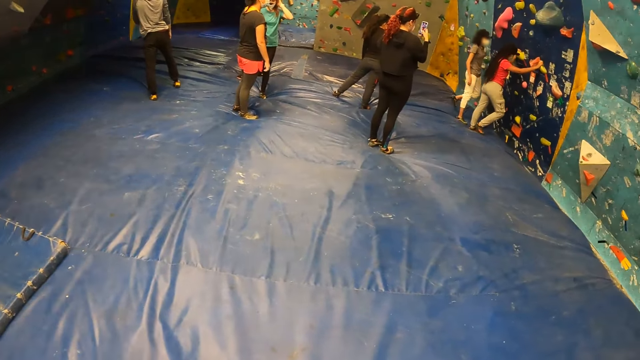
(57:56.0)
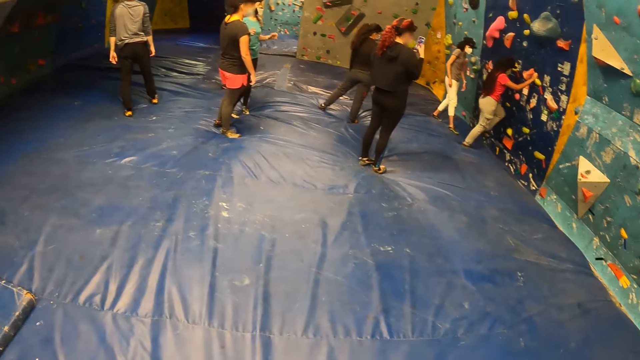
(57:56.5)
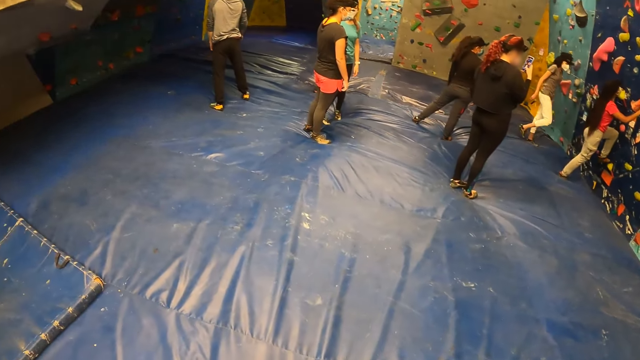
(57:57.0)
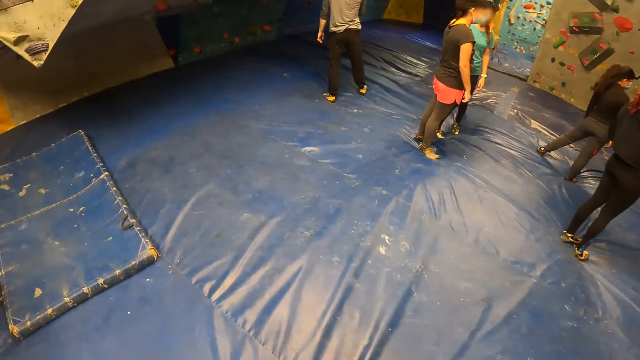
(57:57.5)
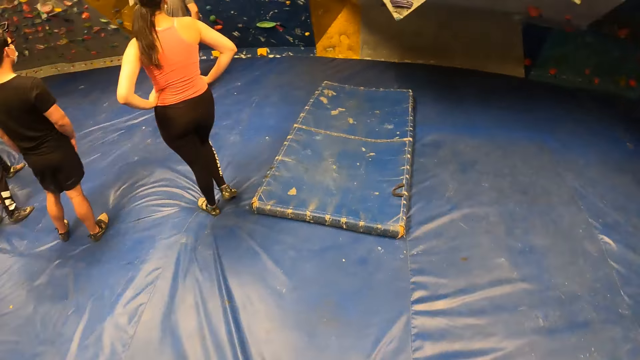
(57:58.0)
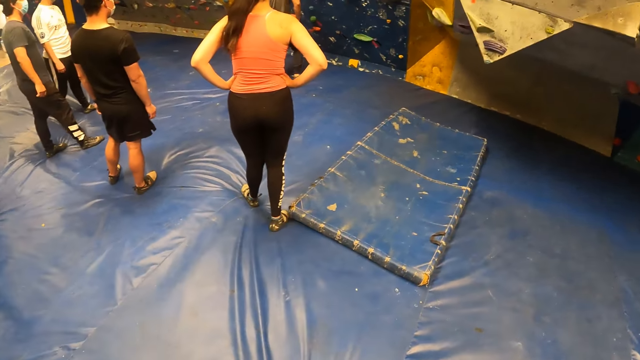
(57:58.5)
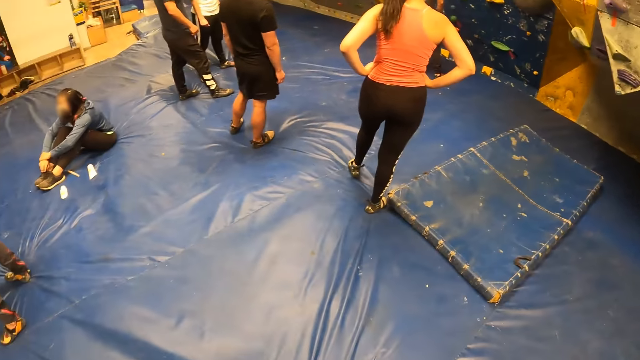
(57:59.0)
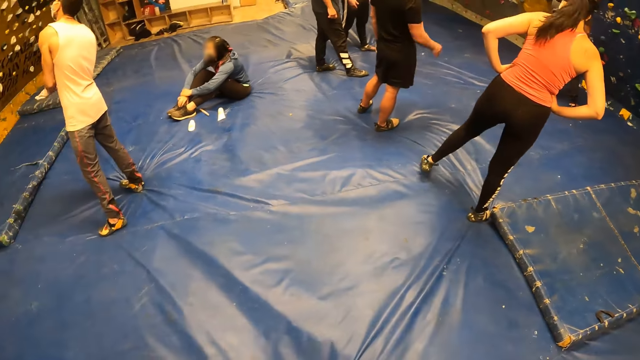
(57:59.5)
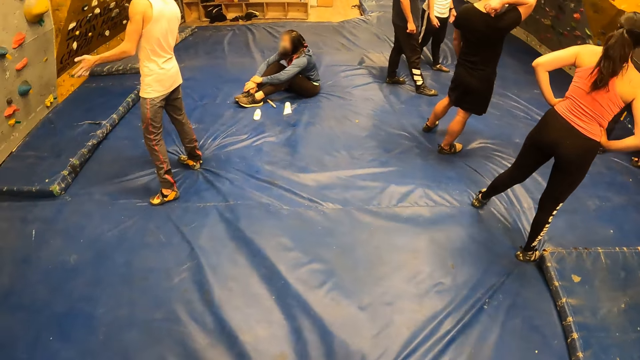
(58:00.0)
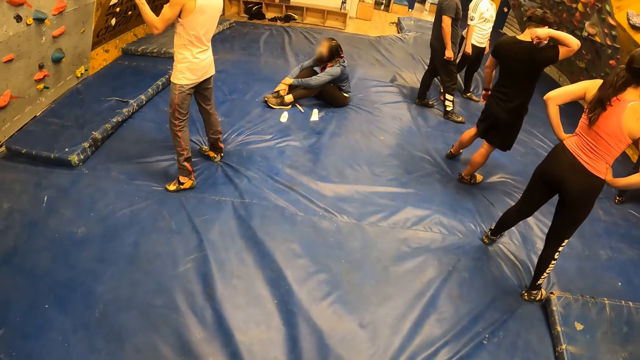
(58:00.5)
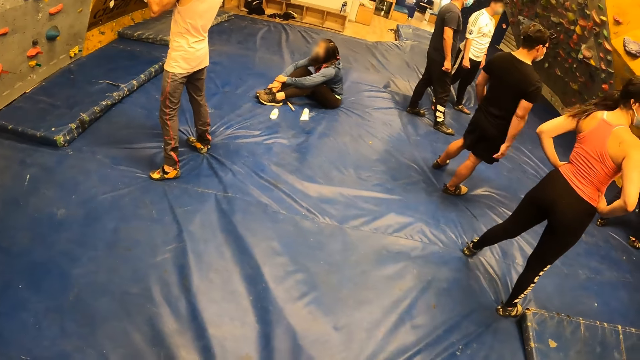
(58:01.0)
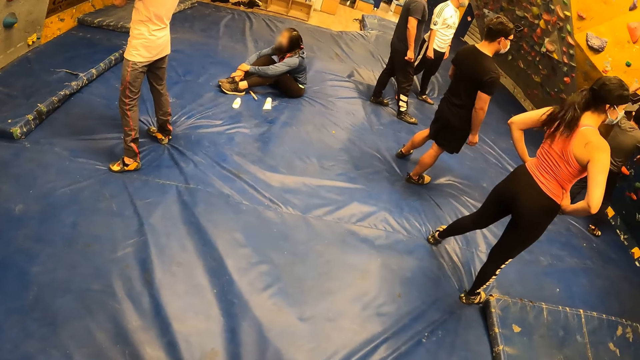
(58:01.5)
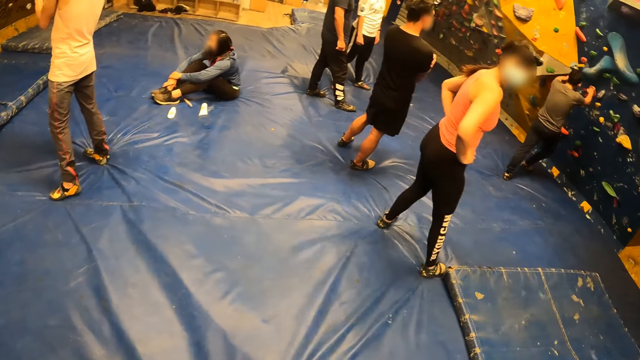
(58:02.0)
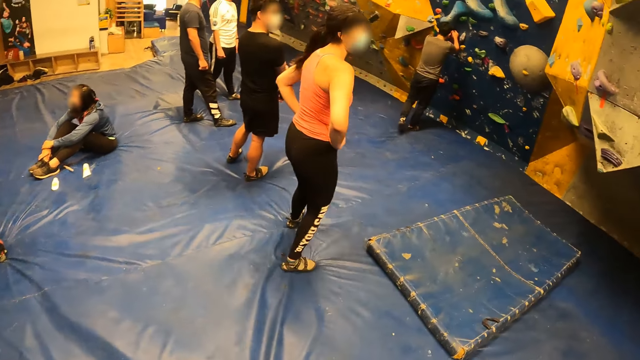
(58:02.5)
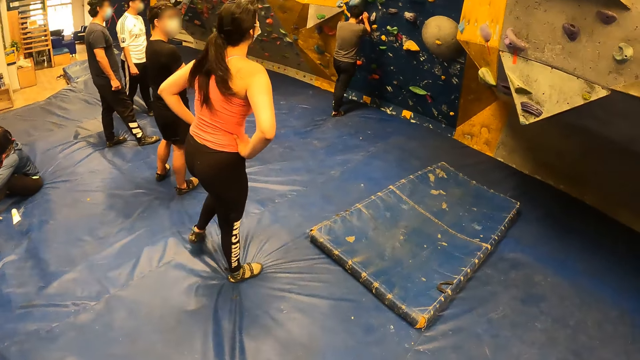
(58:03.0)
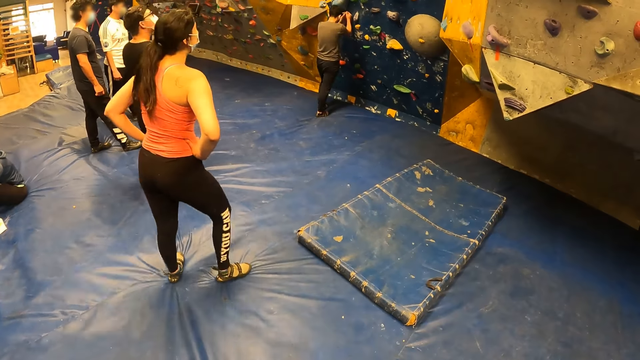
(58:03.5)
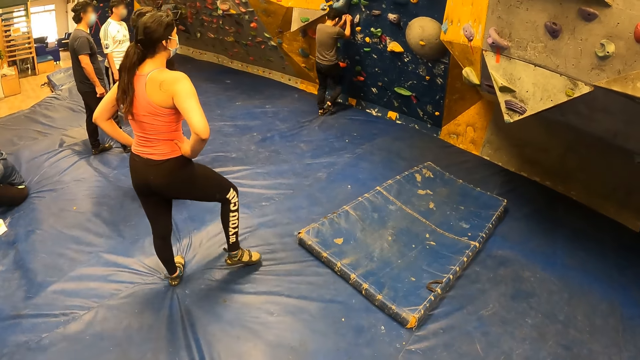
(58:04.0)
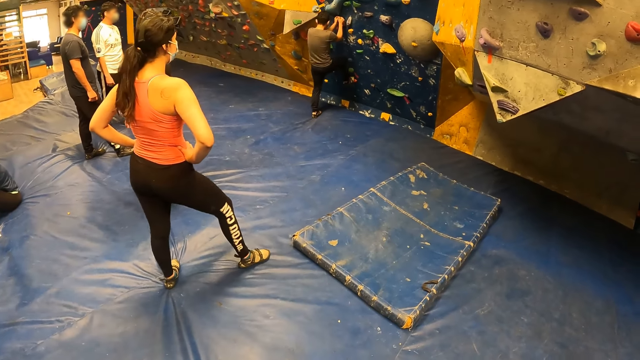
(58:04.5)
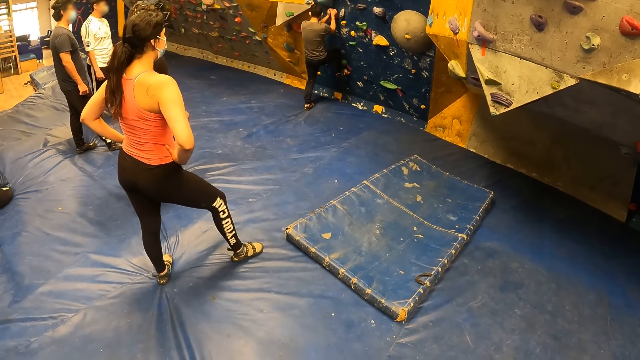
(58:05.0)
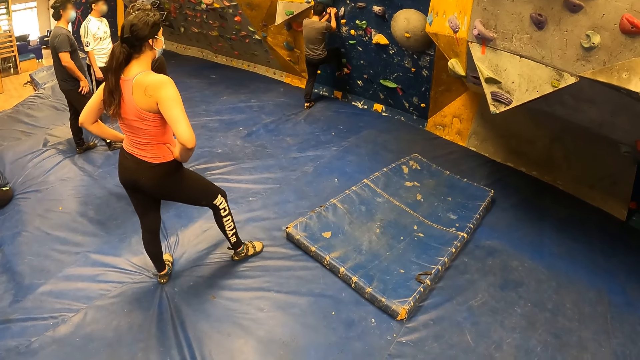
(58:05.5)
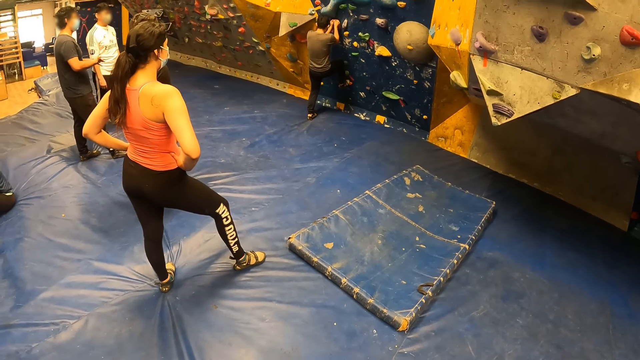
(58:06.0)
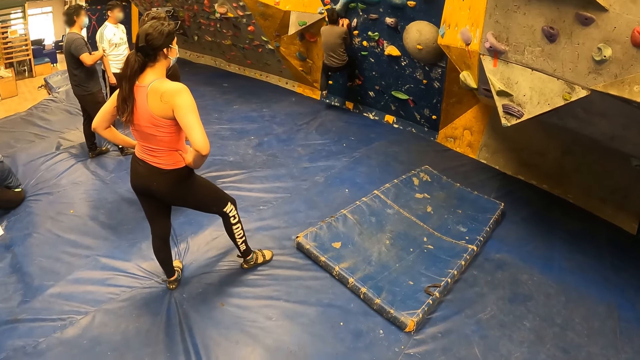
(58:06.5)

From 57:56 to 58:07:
The camera wearer interacts with a lady in the indoor climbing gym.

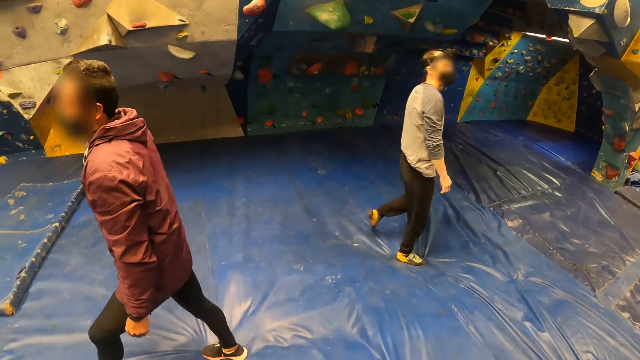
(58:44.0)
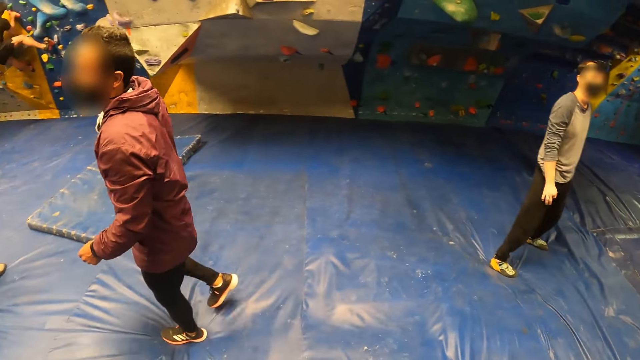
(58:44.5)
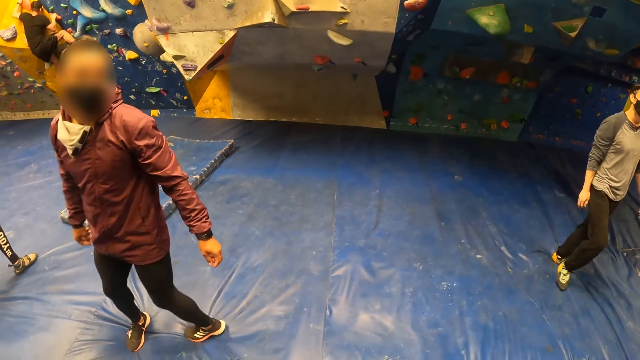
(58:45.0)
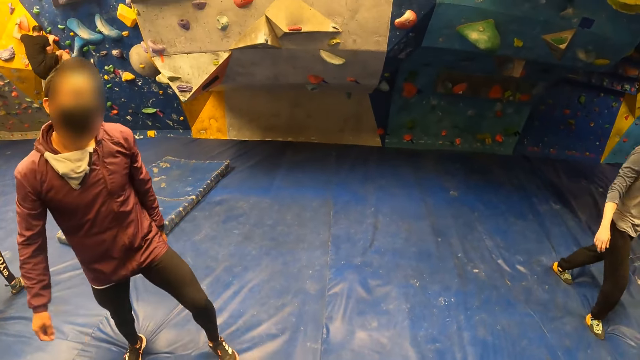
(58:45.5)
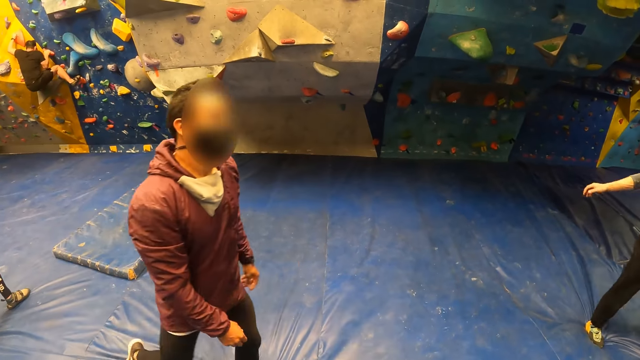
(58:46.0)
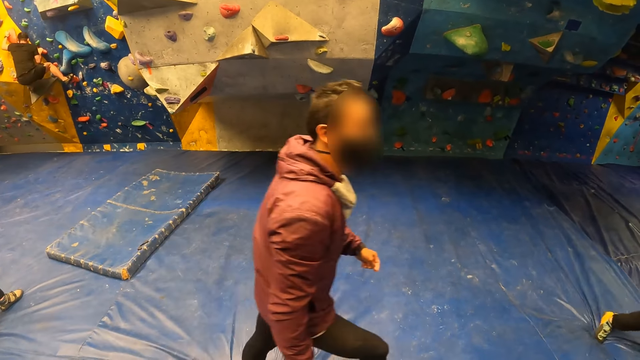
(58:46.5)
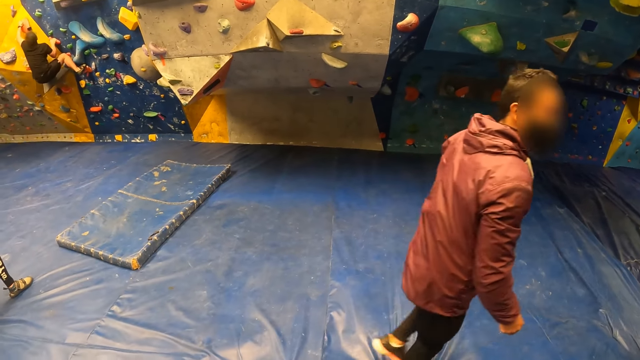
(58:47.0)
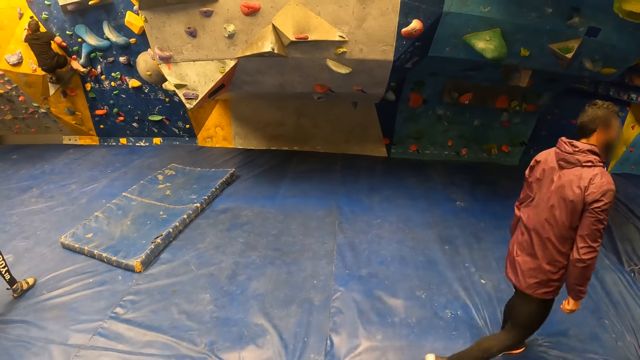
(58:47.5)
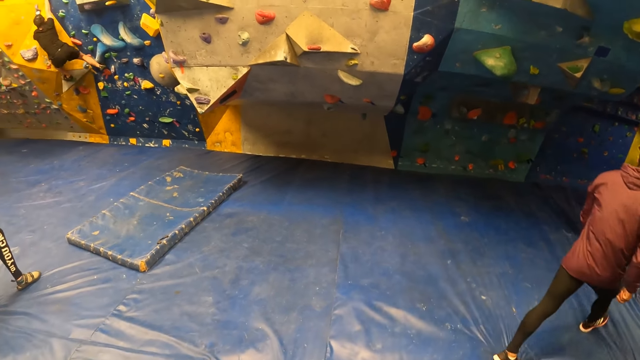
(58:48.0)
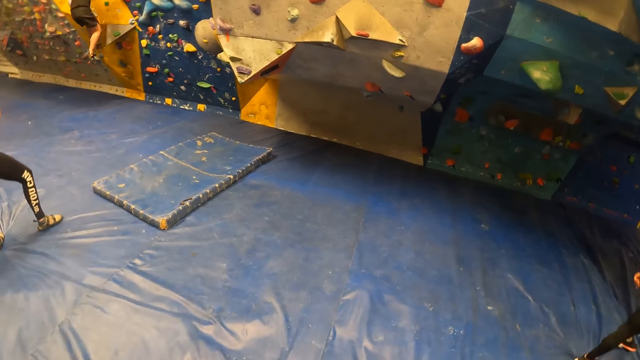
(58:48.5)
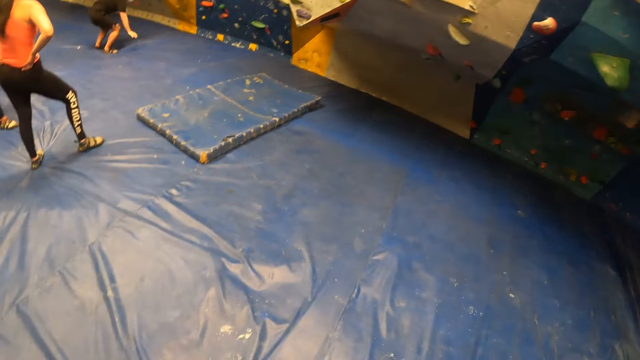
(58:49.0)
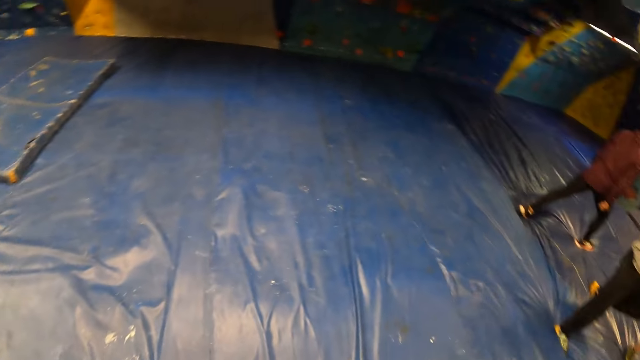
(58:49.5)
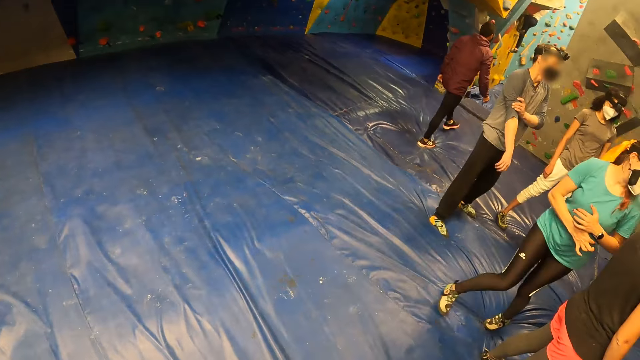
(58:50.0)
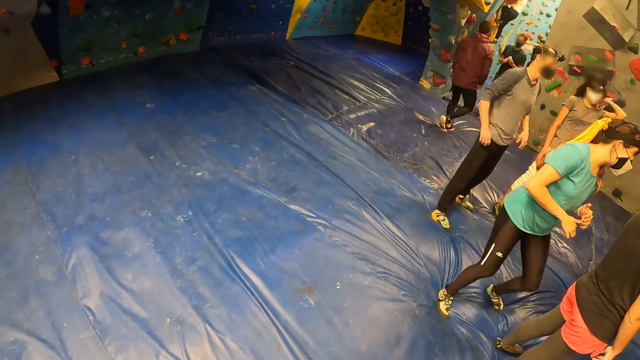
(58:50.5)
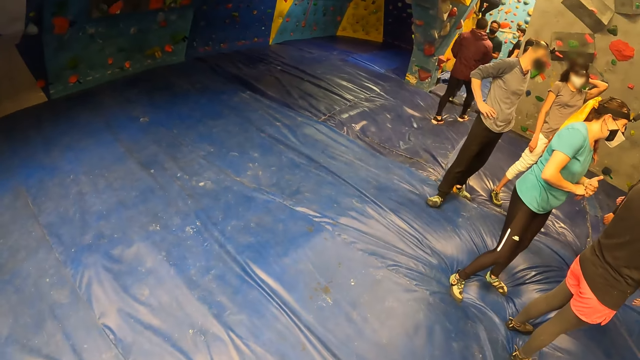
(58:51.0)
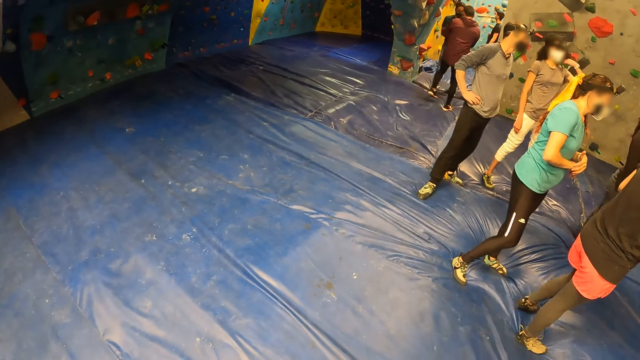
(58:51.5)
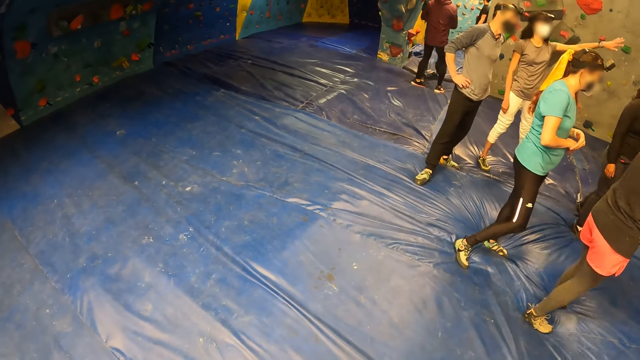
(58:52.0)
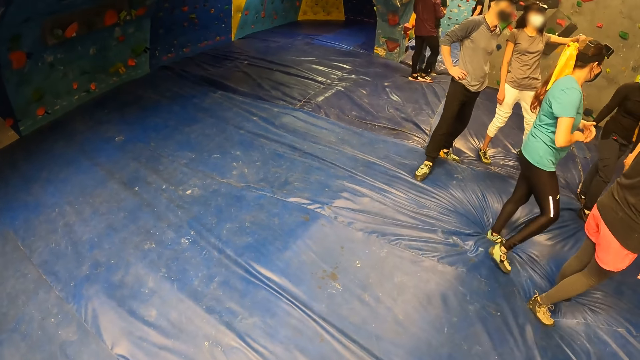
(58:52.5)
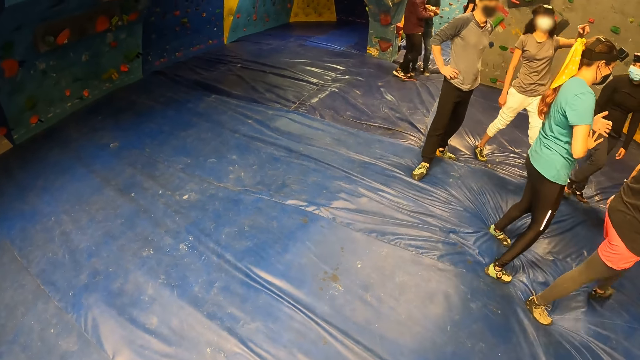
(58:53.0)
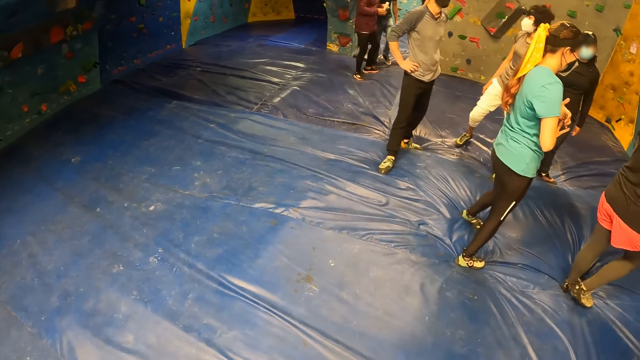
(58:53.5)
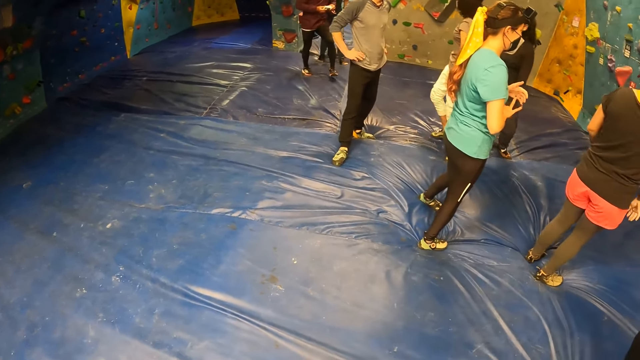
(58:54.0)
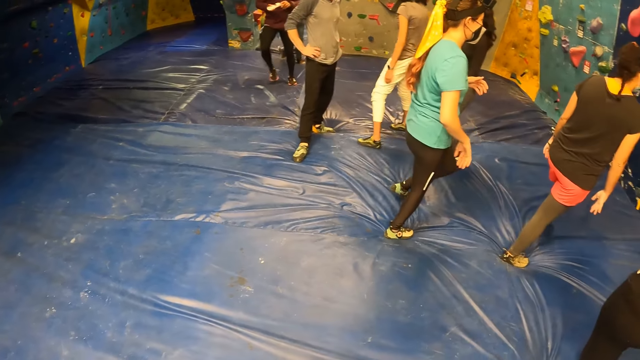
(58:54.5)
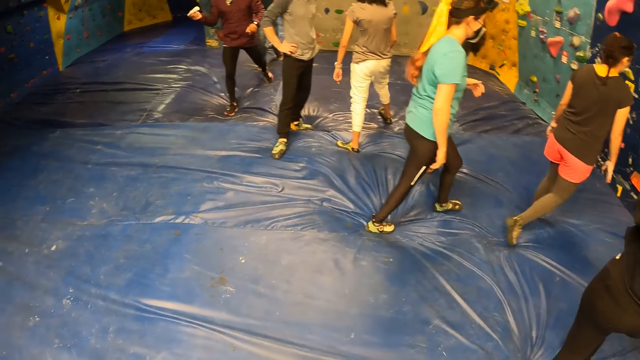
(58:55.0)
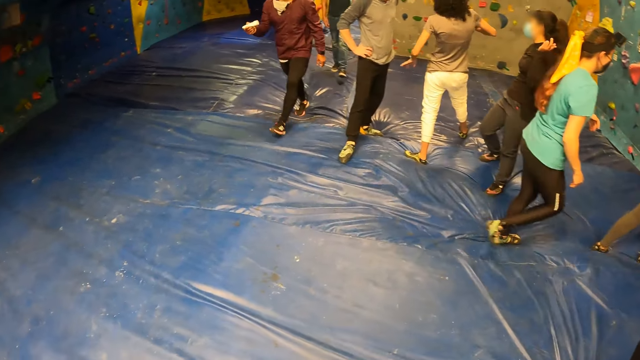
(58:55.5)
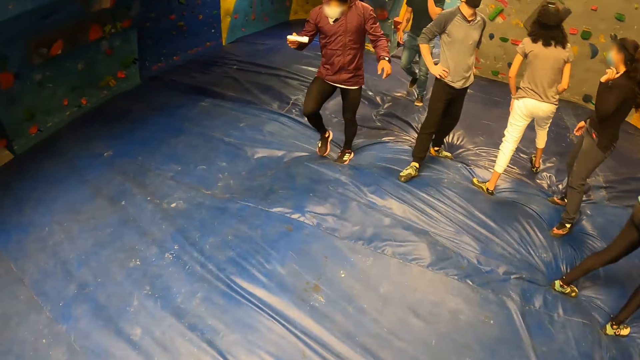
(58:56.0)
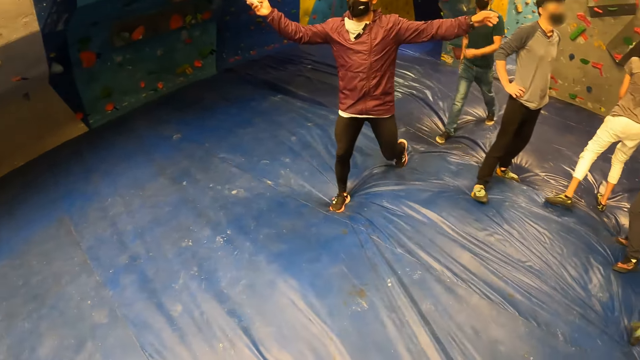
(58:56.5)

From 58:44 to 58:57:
A man turns around, walks a few steps, takes the bottle, walks in the game parlor and shakes the bottle.
